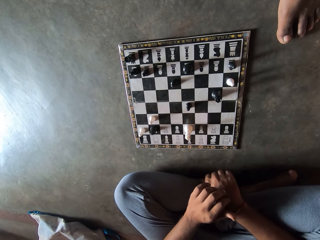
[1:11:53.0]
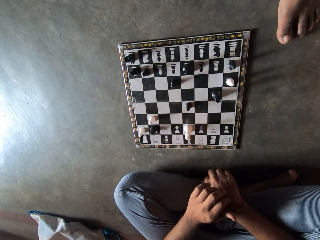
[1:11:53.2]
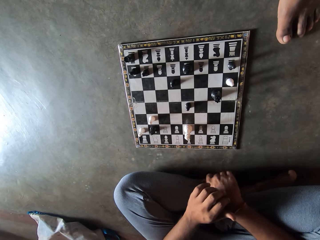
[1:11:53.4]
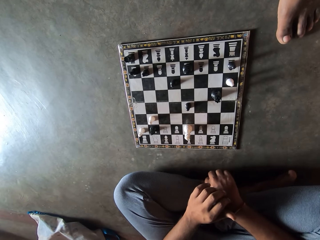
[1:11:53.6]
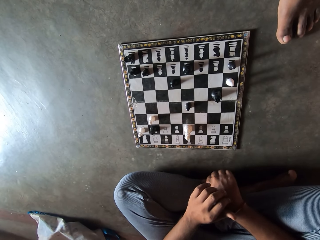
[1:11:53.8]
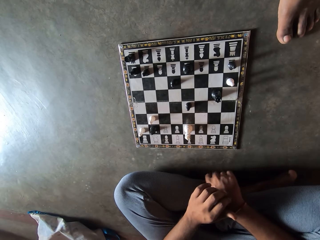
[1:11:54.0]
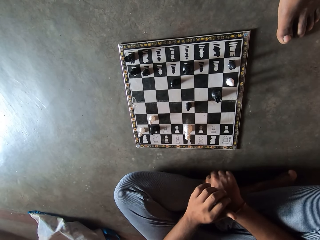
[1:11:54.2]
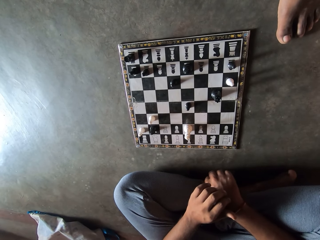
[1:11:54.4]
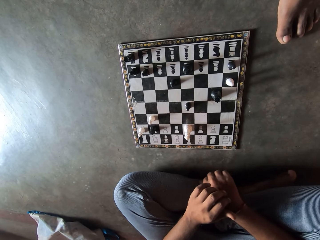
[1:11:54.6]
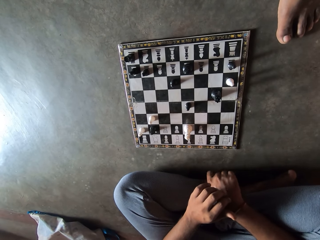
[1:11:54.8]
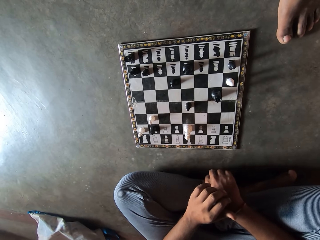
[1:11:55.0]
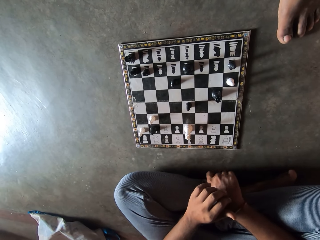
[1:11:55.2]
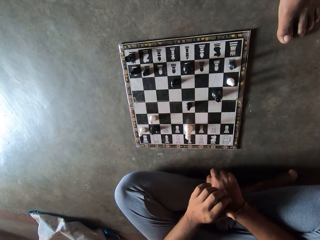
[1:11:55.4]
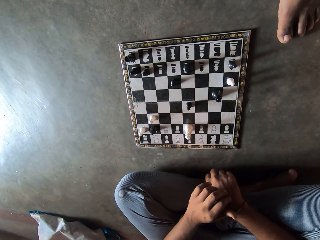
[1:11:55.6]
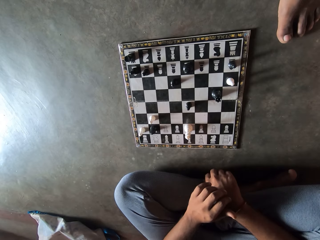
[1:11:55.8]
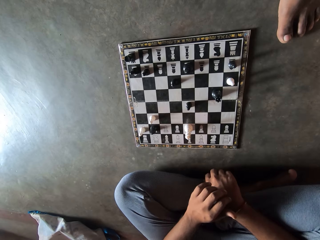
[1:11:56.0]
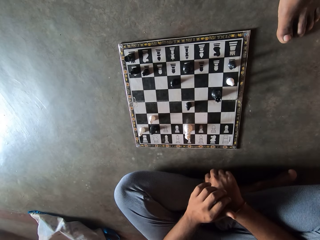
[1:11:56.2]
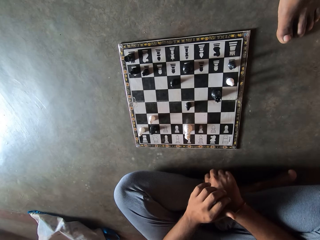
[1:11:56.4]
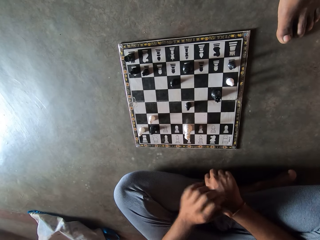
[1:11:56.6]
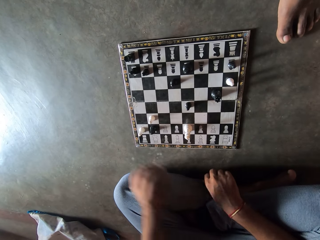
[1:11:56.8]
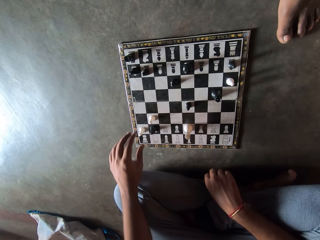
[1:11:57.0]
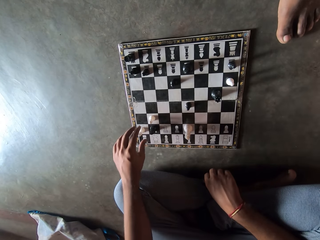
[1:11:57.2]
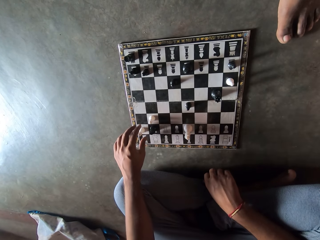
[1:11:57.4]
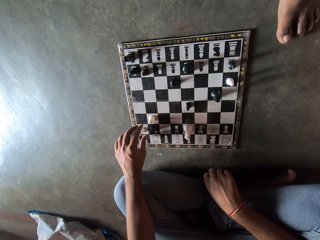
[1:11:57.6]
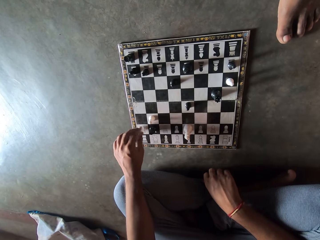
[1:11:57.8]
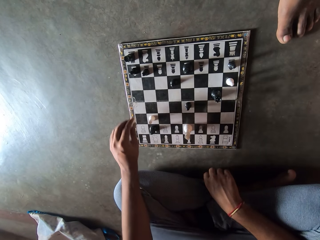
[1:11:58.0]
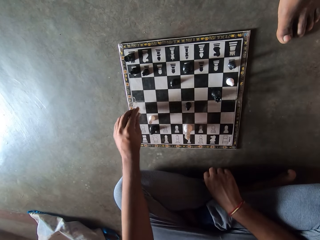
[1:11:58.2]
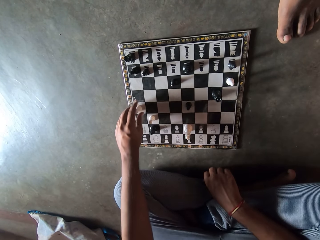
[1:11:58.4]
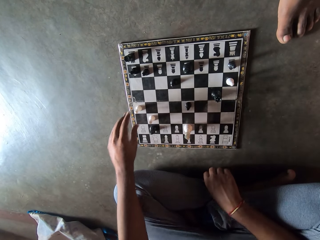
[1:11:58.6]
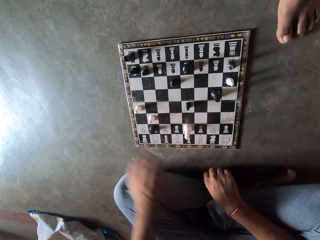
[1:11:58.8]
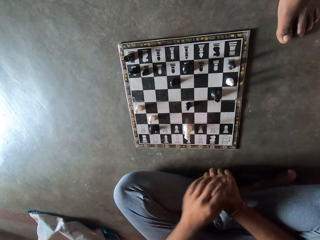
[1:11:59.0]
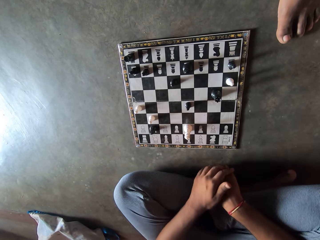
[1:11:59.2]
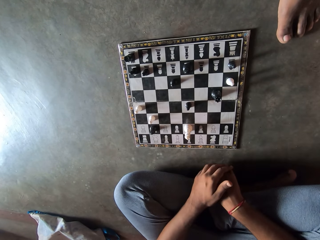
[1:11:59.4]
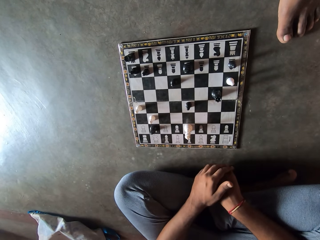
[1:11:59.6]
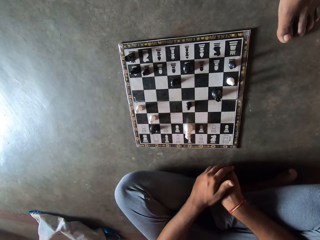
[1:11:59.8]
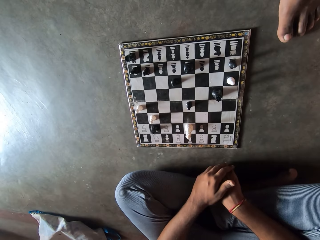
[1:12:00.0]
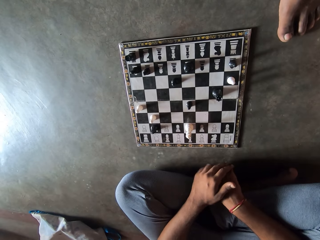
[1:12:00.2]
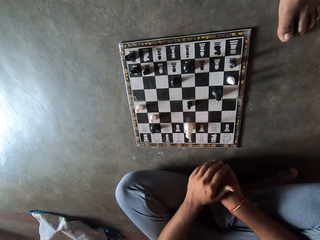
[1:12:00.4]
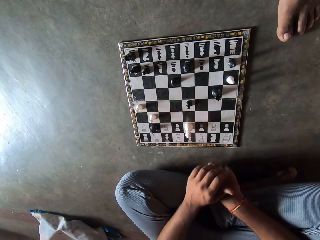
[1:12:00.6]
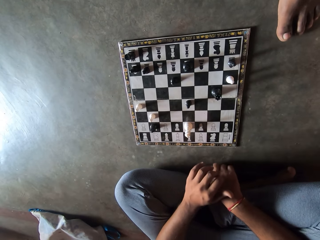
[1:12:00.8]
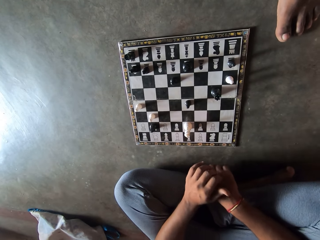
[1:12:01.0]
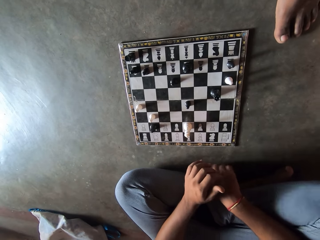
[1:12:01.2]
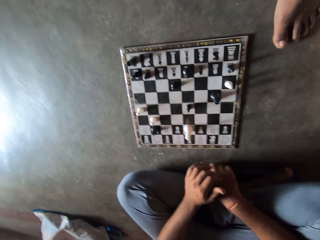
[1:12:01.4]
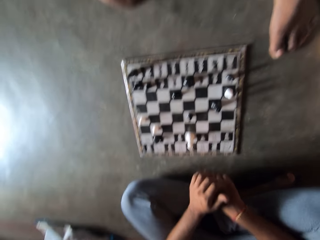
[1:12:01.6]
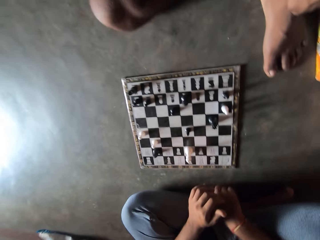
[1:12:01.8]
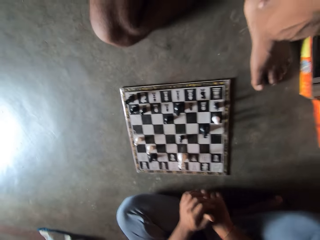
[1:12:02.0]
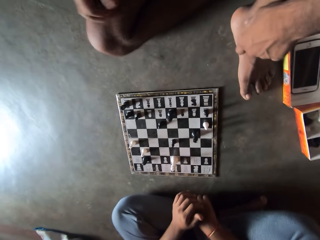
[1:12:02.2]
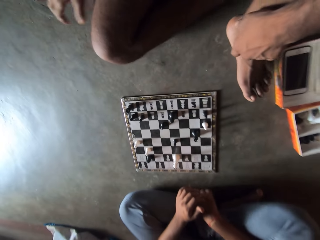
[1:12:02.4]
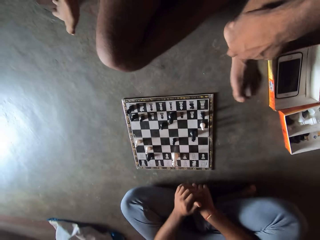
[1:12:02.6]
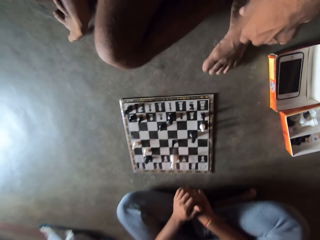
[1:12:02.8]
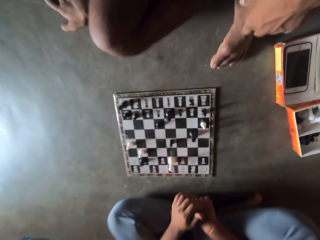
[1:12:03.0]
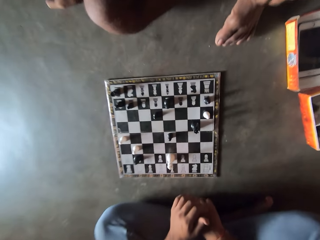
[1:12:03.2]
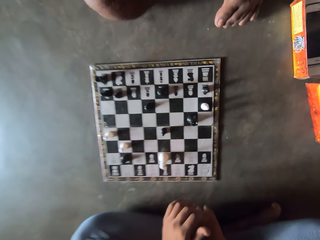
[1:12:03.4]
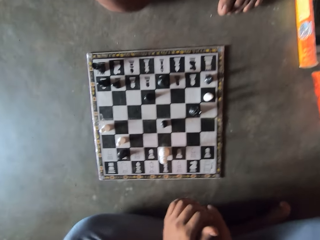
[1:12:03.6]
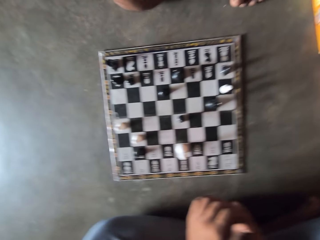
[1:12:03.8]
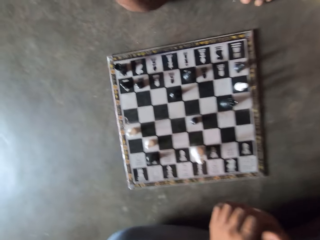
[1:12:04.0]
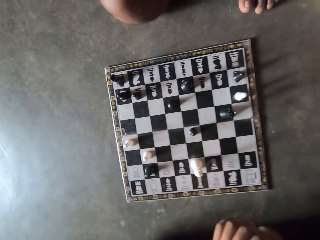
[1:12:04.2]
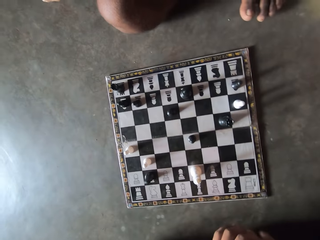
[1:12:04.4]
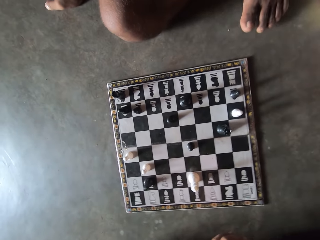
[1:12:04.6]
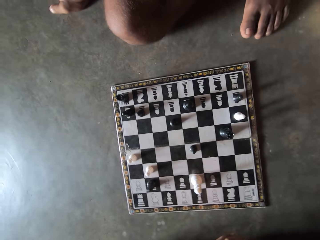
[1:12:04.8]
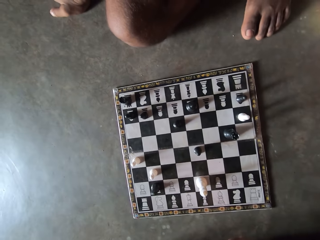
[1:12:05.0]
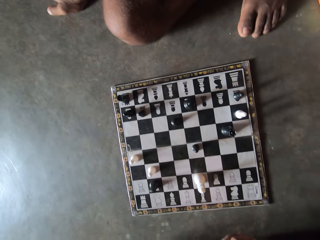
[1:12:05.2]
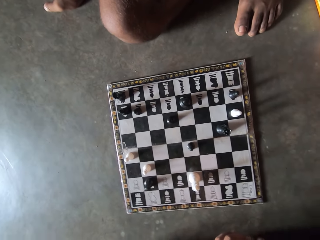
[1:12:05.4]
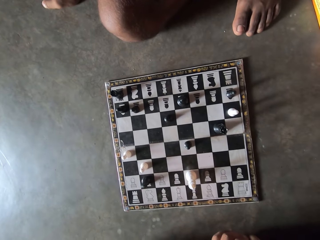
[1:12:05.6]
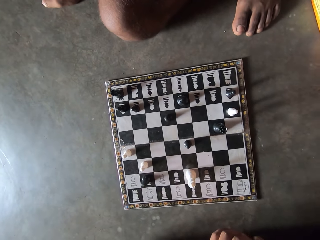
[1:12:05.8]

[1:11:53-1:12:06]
The camera wearer moves the pawn forward on the chessboard. He plays draughts. He knocks his right hand on the floor. He stares at the checkerboard.

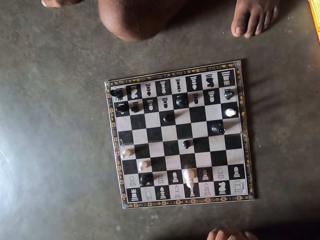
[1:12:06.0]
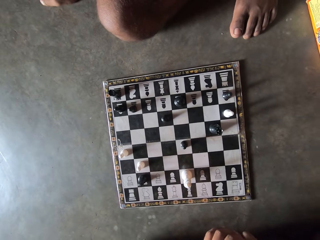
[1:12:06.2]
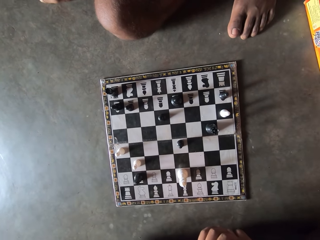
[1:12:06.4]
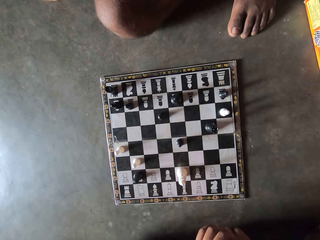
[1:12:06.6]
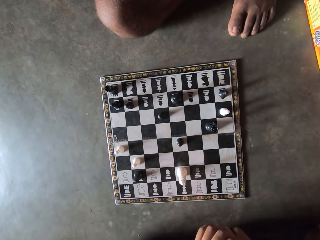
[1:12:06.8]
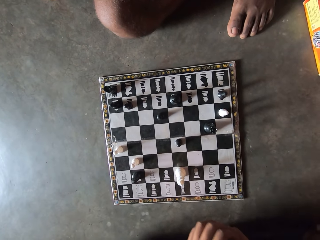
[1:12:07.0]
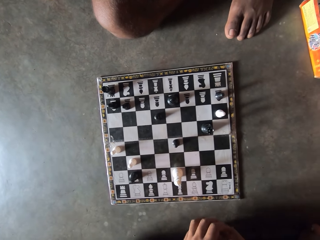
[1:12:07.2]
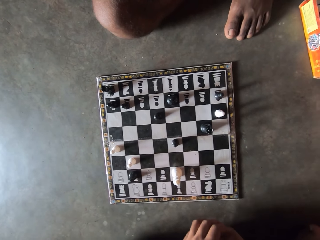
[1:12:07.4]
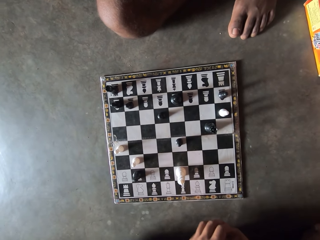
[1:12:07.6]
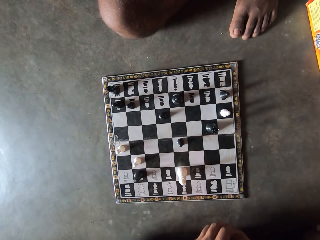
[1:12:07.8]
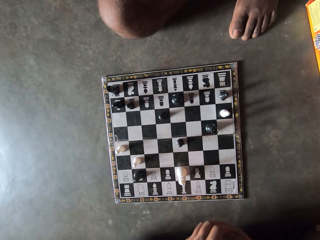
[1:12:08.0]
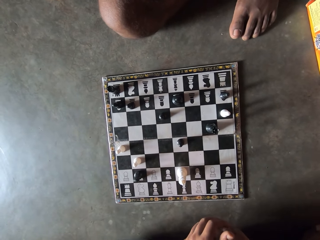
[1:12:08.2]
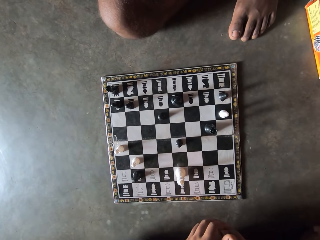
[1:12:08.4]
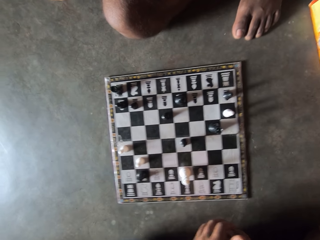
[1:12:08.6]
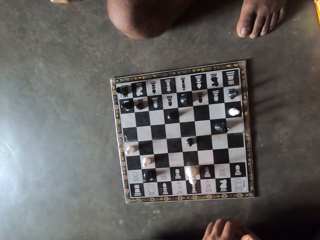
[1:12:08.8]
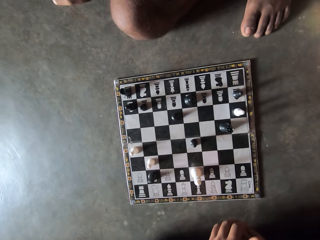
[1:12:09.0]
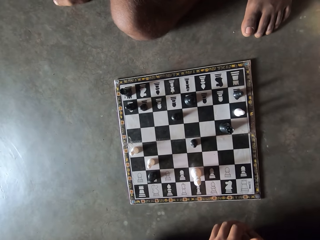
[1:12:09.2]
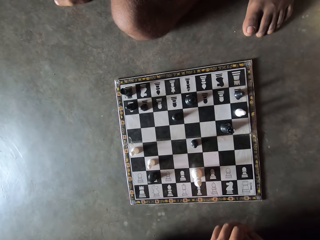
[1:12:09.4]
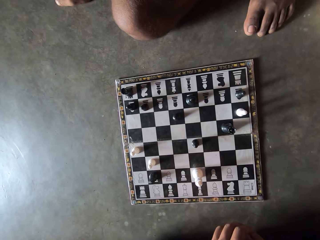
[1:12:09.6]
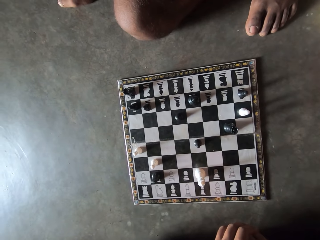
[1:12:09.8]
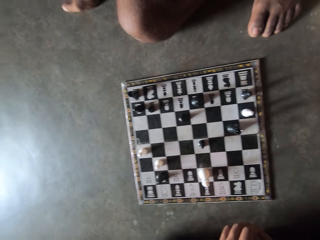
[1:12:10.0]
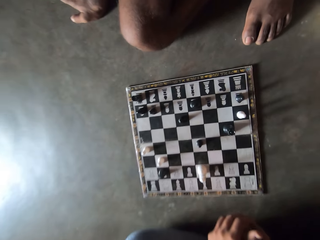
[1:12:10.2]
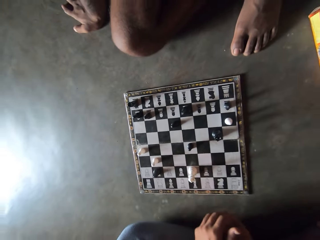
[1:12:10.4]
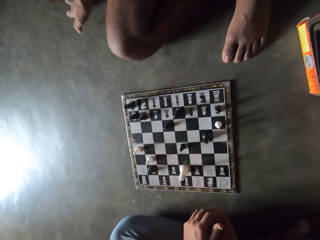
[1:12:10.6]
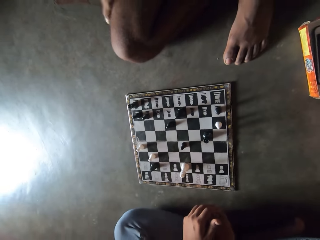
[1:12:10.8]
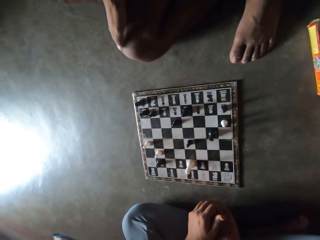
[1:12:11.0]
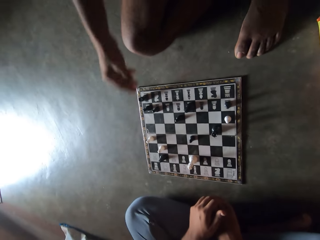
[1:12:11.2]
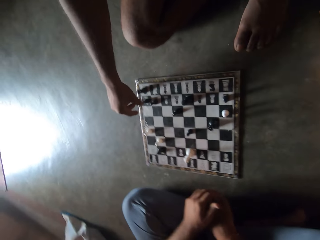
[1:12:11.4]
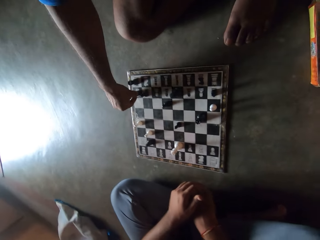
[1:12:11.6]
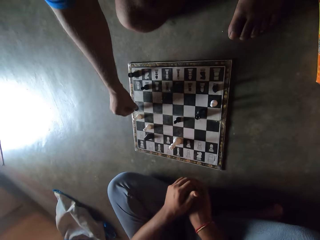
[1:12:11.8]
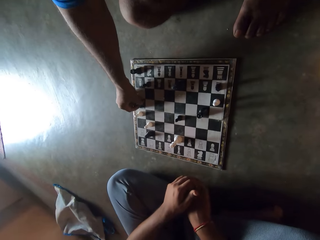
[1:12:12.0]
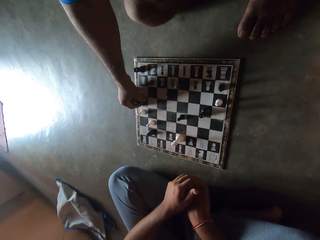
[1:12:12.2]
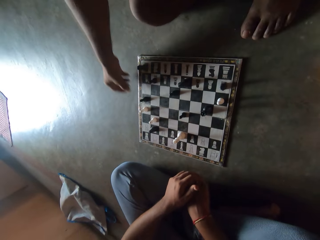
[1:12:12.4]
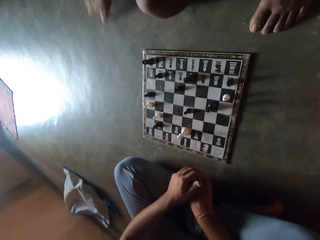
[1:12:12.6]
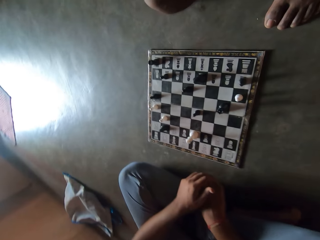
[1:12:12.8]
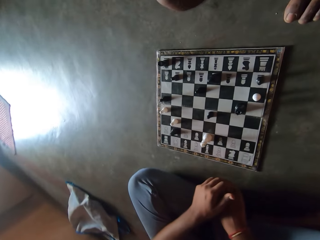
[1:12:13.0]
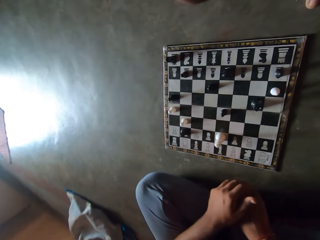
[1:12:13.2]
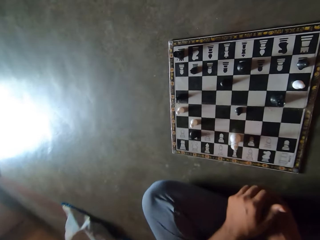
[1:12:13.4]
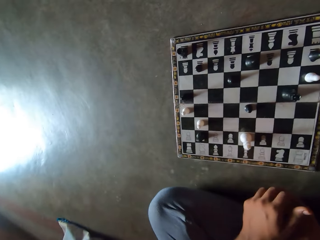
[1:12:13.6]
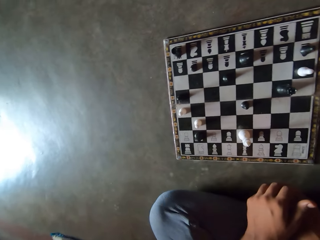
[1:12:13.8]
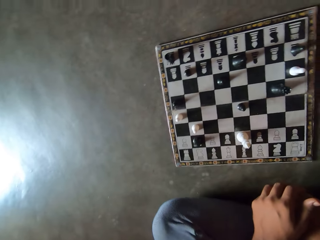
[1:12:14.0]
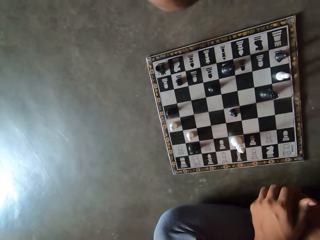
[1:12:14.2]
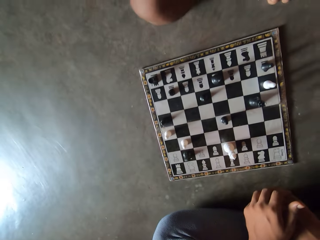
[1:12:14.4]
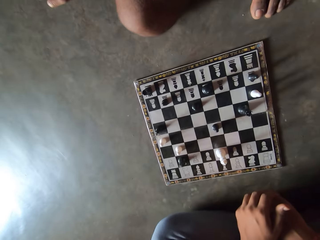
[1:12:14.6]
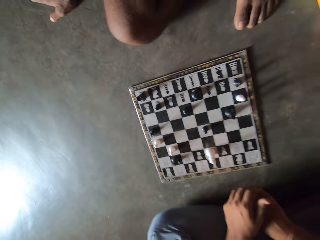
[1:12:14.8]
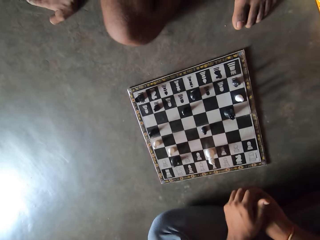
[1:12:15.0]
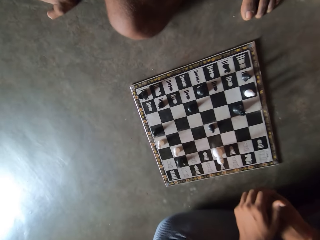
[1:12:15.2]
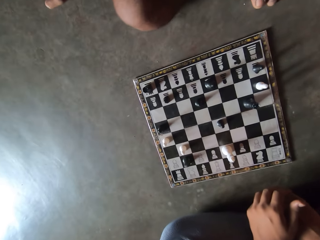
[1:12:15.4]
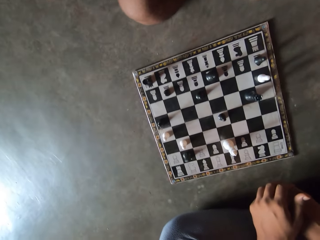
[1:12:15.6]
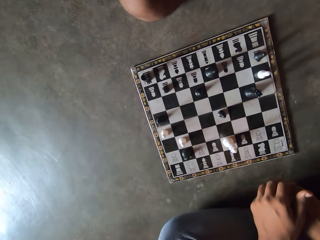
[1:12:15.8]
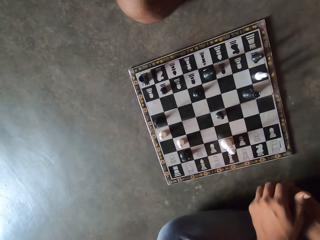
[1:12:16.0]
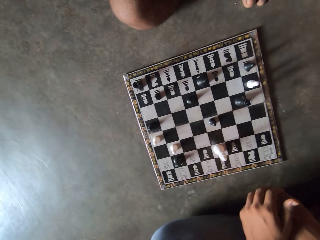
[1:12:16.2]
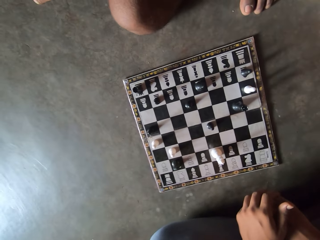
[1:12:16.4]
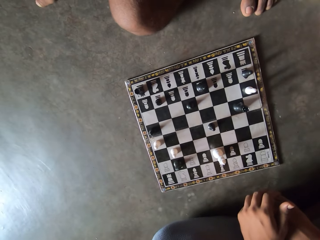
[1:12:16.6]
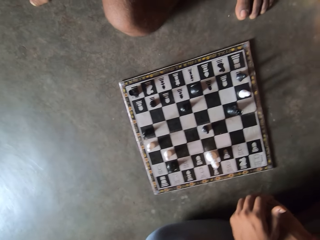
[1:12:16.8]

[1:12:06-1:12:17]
A man moves the pawn forward on the chessboard. The man plays draughts.
